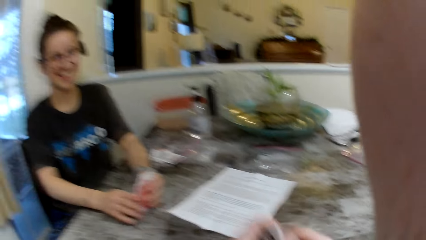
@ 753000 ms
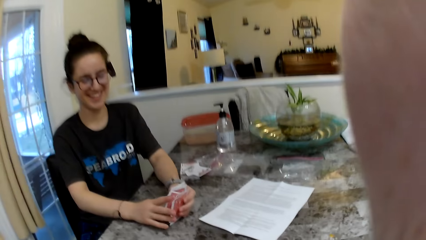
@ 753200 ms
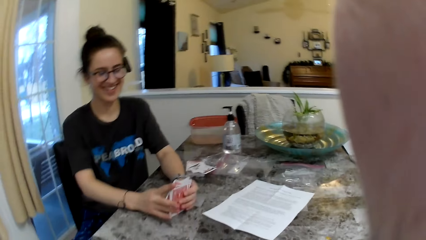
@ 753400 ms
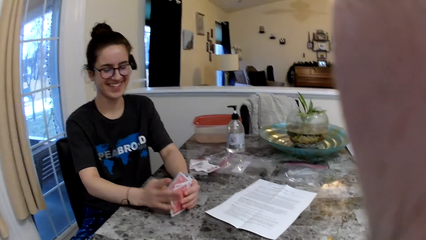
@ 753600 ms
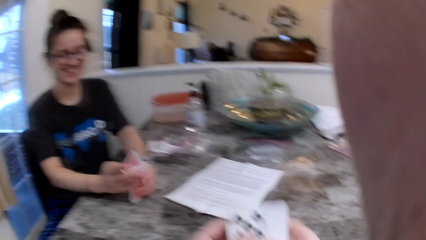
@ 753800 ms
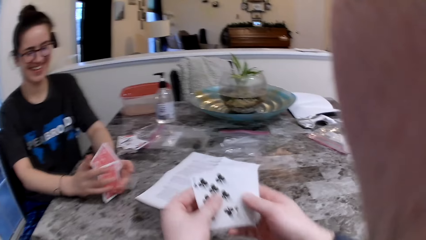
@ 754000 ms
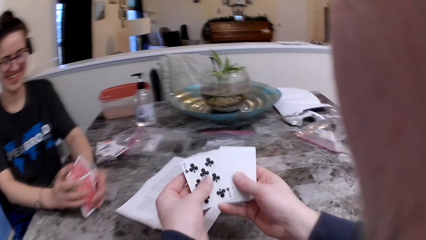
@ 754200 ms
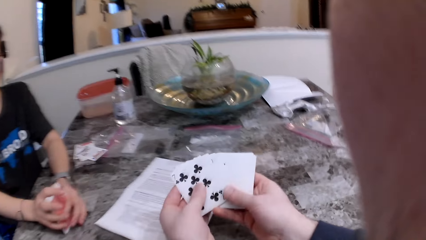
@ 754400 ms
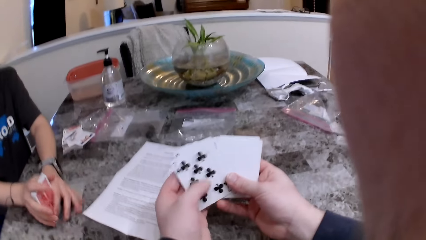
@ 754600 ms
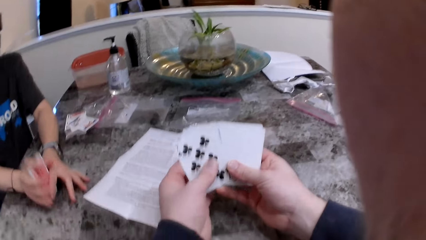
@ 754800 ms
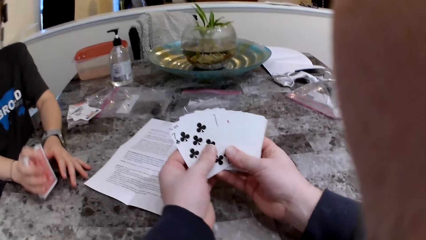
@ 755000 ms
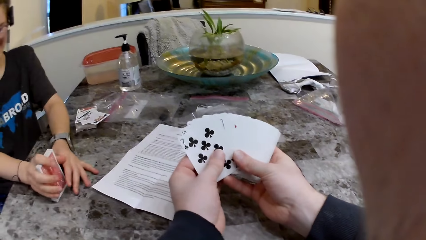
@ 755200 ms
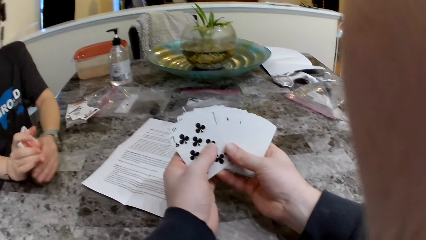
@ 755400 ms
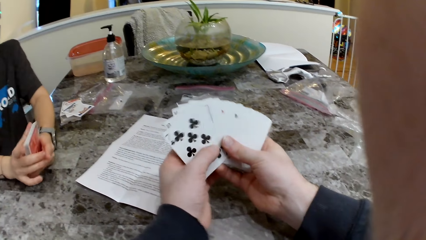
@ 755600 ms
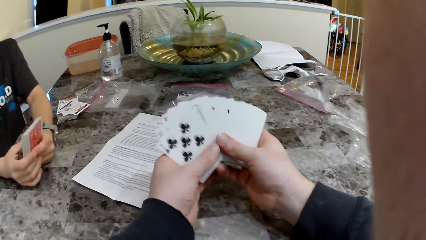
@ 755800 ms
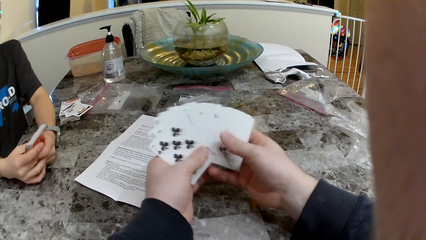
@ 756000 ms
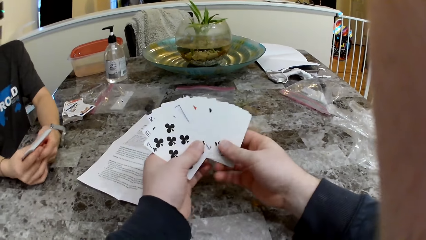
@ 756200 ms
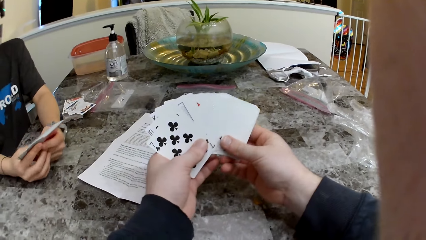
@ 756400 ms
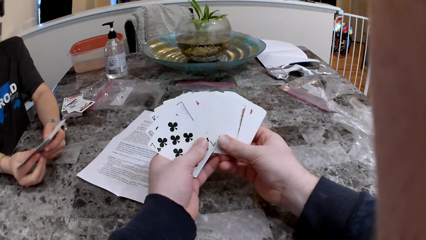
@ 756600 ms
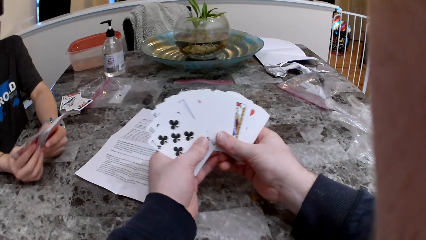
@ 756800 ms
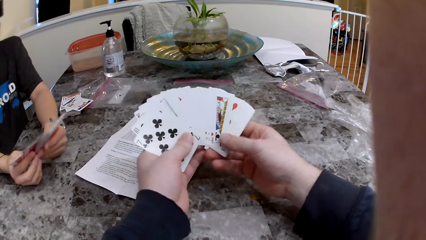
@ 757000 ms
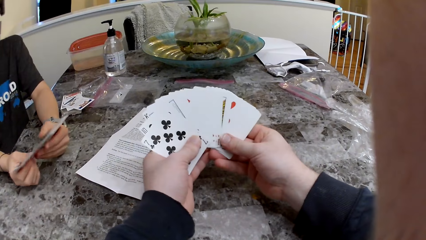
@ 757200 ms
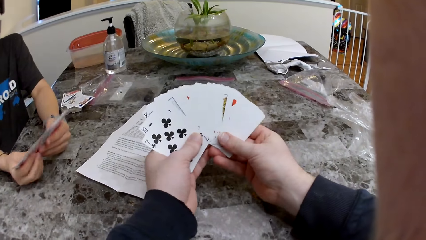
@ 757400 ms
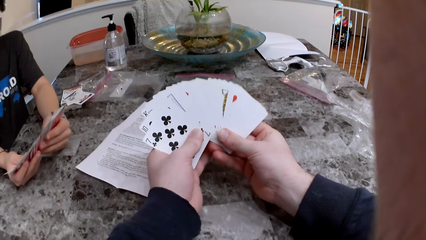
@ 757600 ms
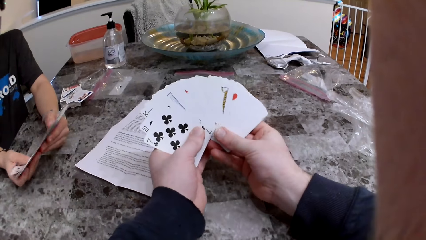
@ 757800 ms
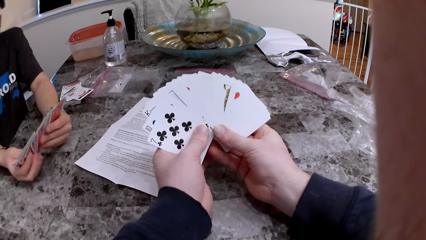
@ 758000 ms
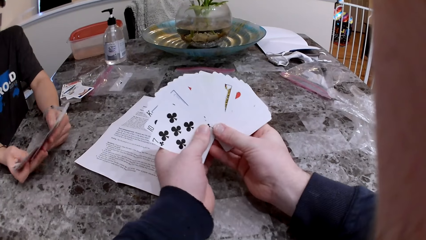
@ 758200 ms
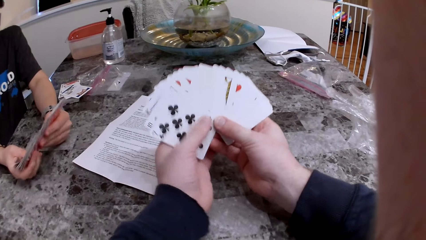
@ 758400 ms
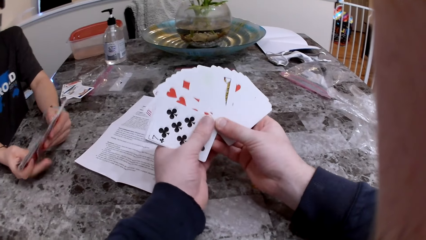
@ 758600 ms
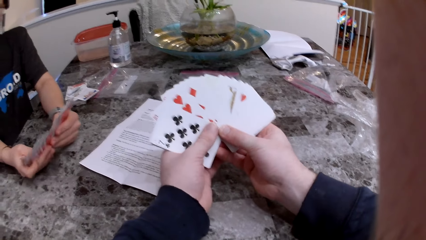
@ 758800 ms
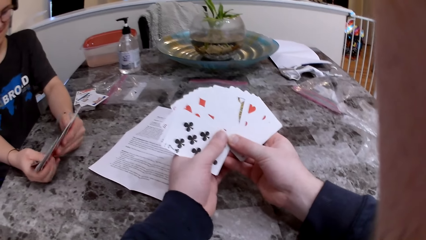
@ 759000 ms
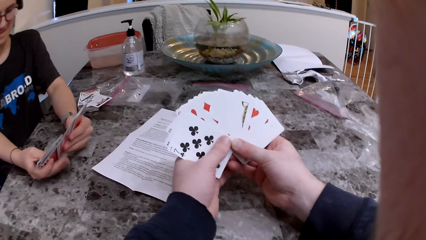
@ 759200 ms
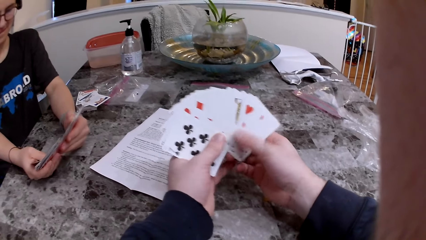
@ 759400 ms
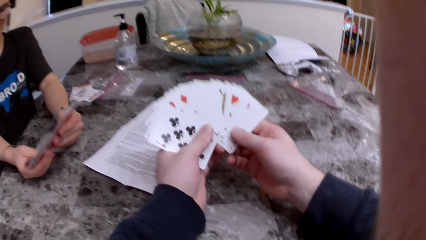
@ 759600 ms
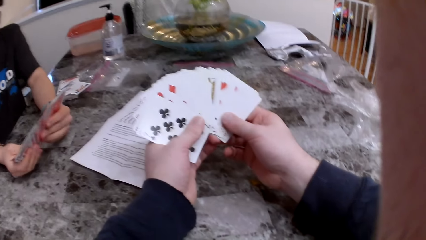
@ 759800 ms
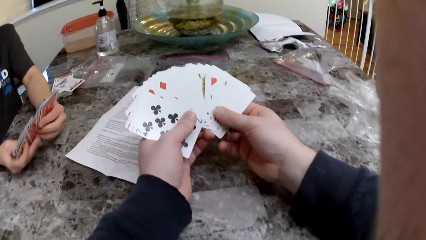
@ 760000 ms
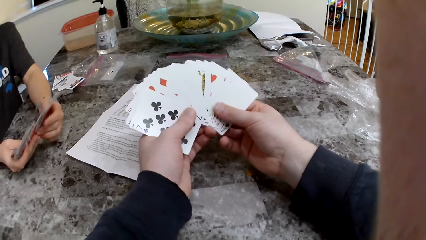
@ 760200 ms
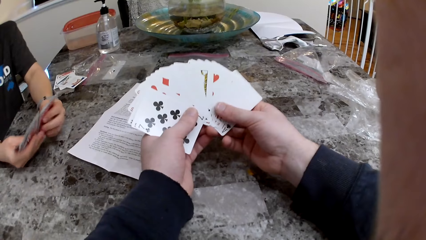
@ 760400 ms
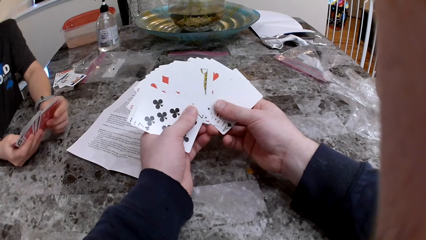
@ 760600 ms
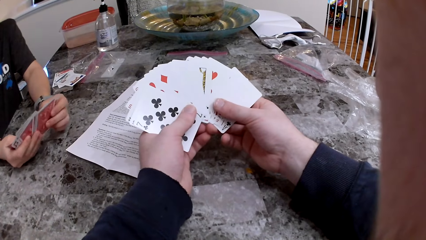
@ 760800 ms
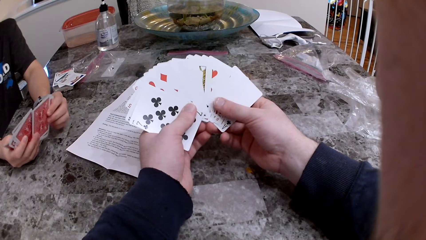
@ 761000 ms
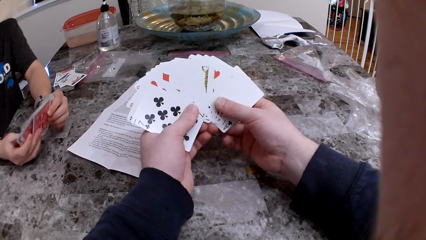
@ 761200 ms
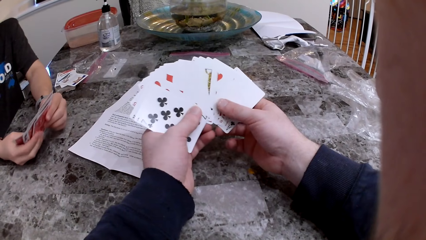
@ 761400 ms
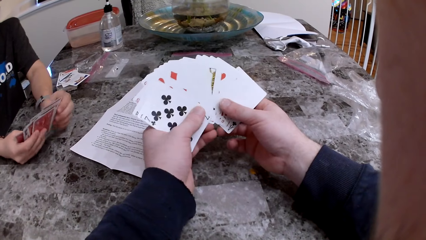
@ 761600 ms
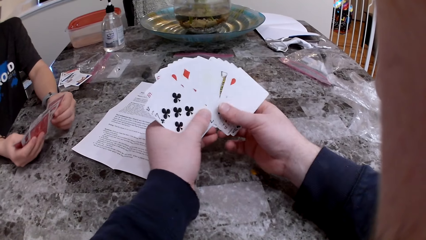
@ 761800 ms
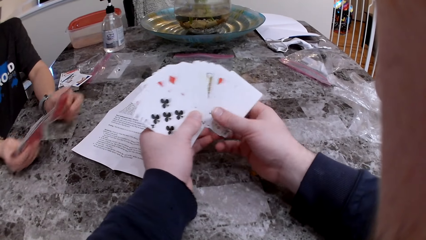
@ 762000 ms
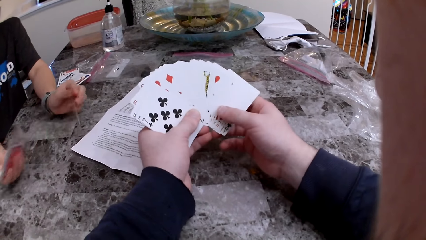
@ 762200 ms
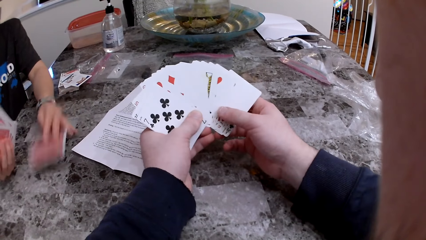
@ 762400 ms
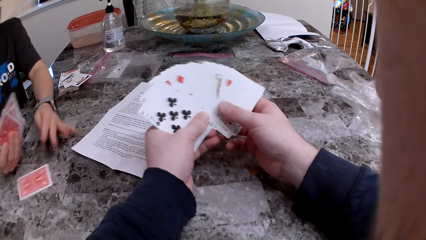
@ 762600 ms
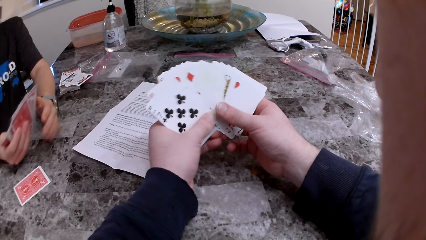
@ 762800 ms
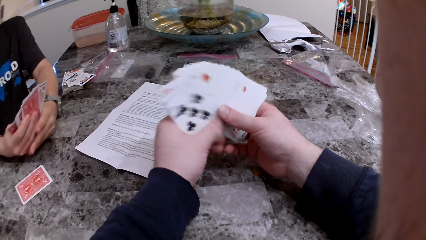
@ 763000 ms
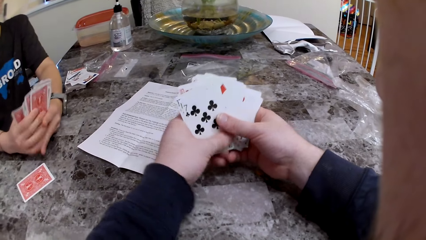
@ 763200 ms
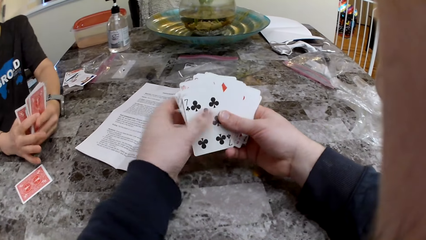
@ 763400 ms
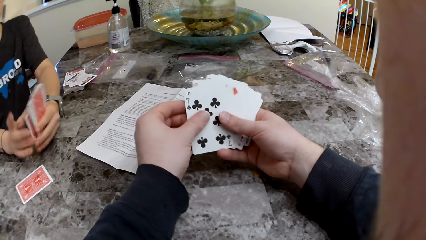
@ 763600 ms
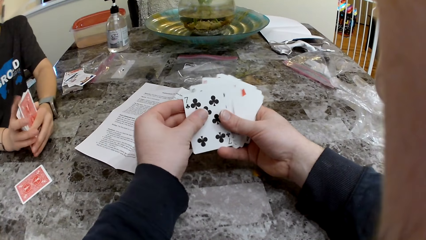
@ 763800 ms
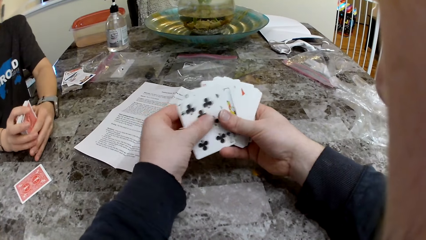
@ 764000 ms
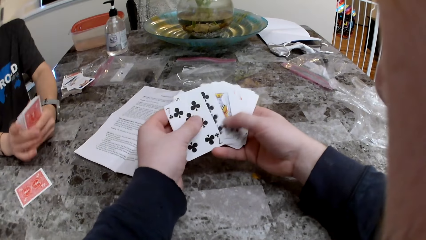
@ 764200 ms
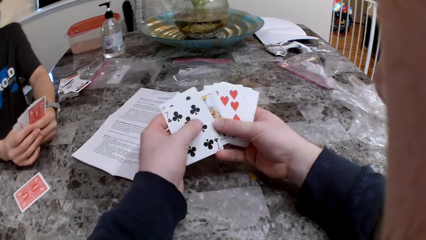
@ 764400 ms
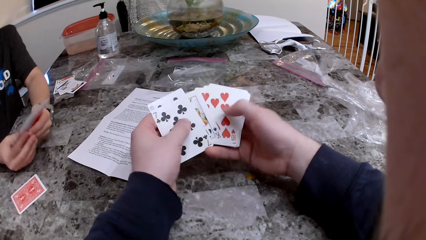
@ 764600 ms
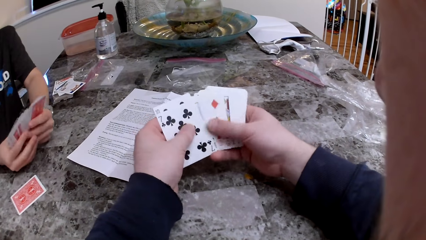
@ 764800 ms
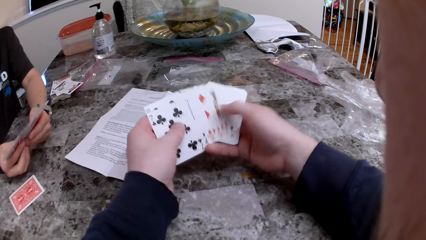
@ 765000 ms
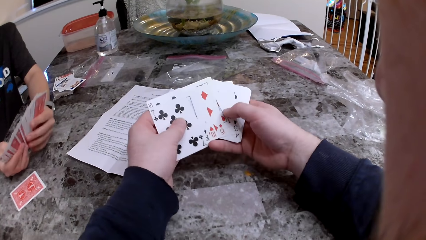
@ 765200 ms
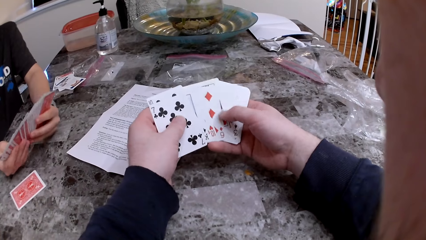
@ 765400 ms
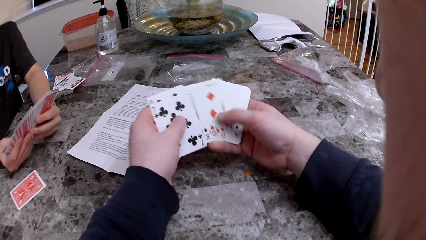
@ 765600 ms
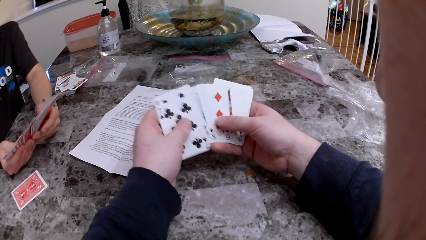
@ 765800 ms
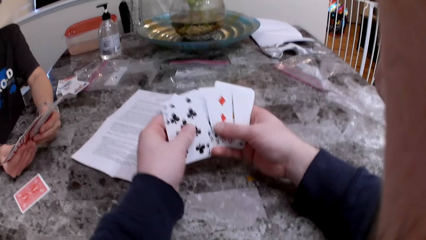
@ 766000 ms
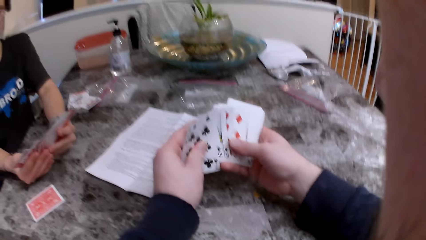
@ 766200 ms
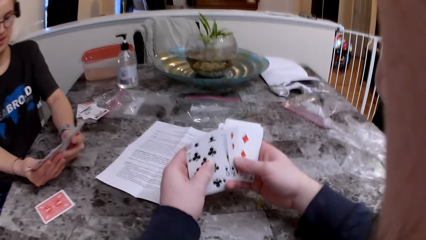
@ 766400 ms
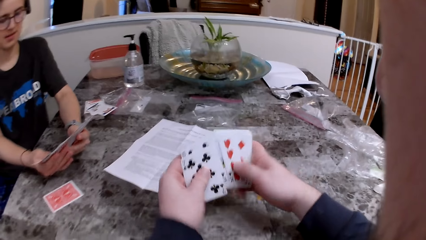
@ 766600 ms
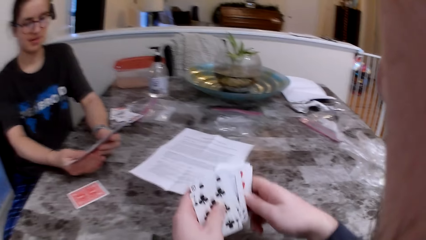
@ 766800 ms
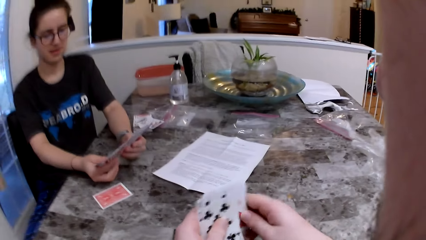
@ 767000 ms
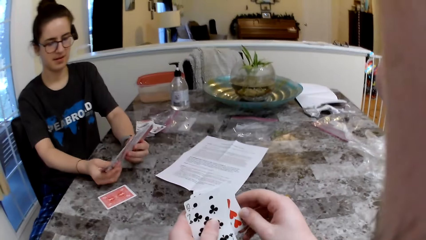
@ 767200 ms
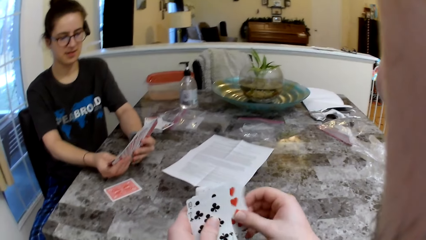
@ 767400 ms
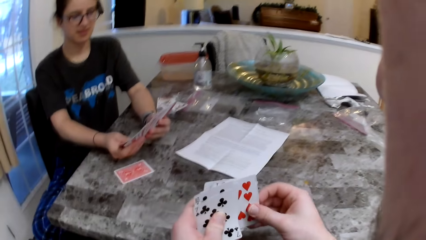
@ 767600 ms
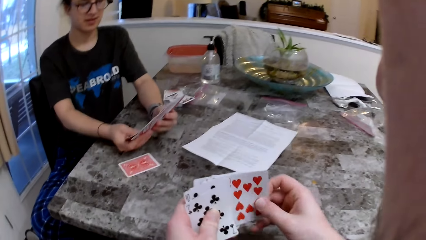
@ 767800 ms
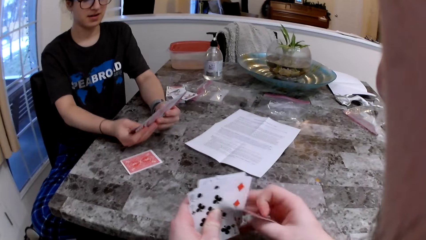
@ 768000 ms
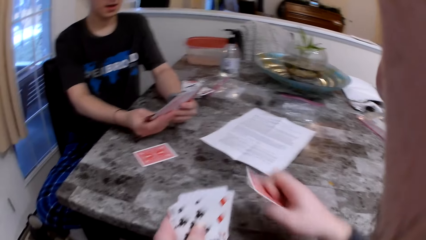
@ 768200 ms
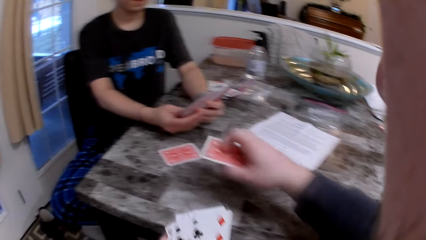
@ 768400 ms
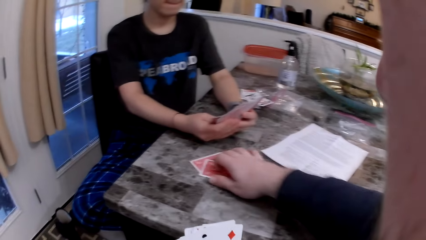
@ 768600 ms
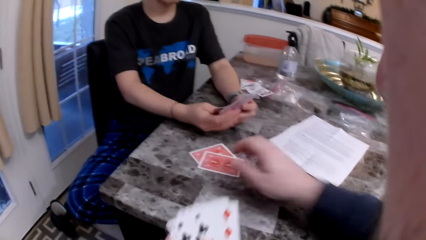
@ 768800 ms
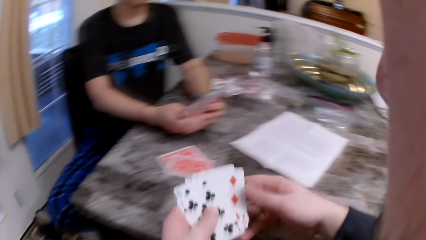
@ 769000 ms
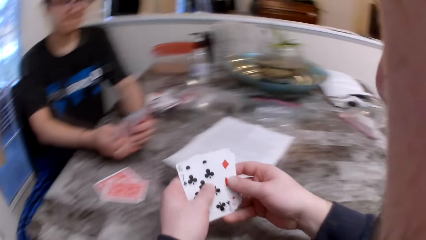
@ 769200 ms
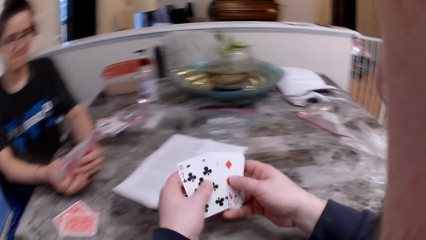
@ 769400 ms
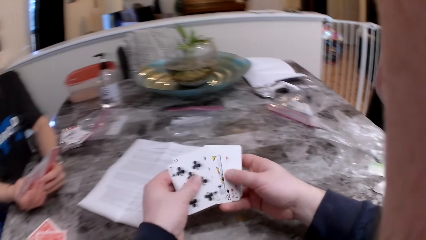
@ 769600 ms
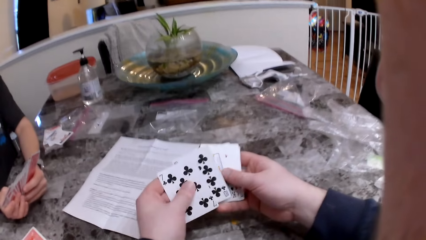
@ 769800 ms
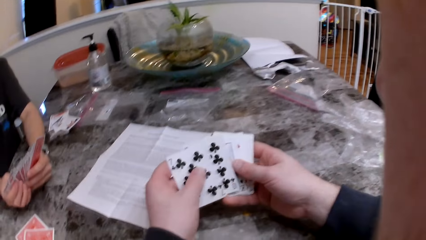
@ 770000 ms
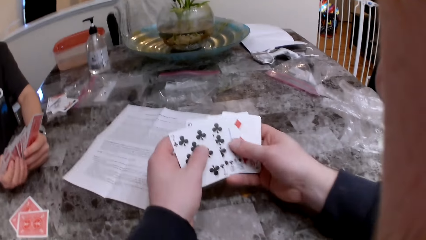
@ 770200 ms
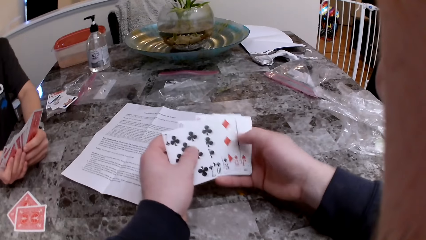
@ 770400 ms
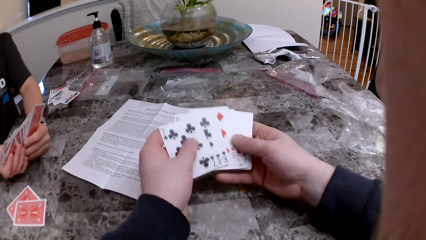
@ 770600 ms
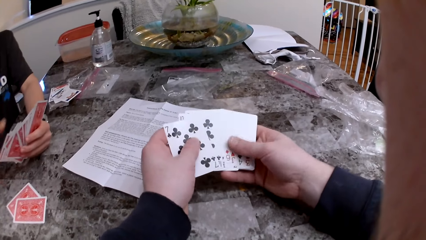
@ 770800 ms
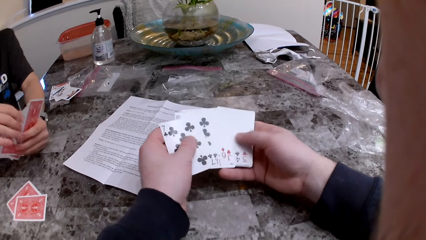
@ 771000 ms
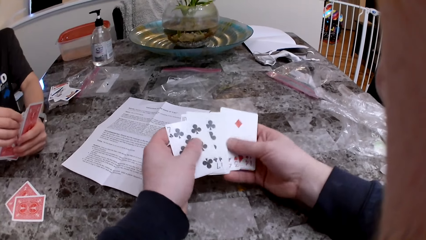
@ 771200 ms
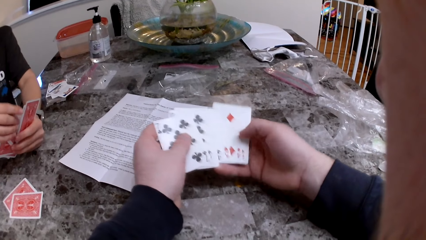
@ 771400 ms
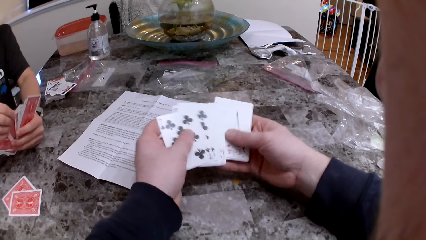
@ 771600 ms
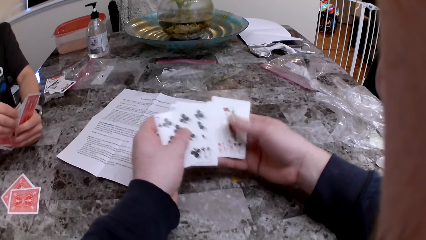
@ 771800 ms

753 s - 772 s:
The camera wearer checks the cards. The woman checks the cards and puts a card on the table. The camera wearer puts a card on the table.
